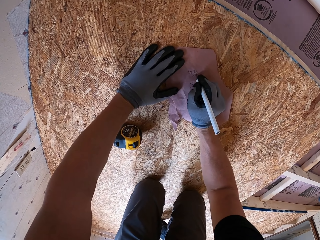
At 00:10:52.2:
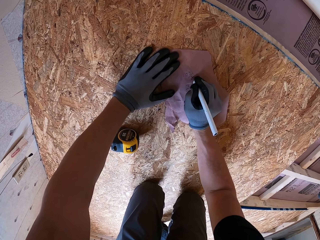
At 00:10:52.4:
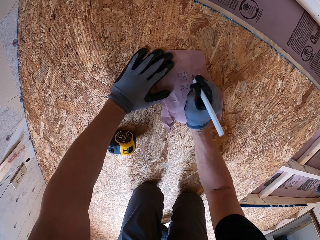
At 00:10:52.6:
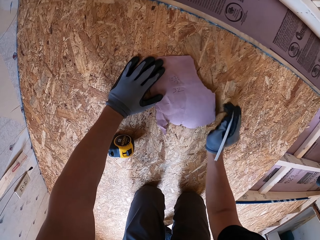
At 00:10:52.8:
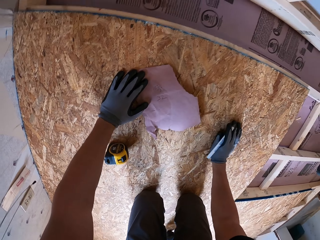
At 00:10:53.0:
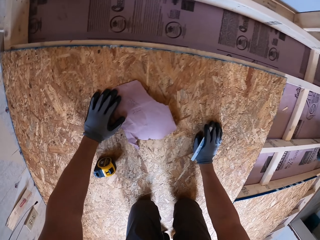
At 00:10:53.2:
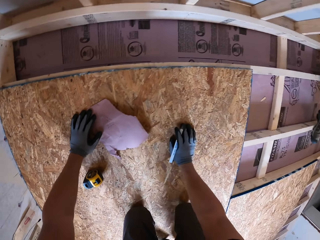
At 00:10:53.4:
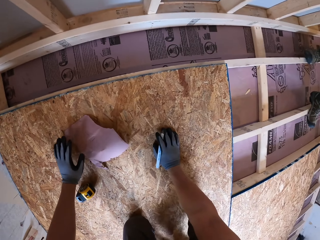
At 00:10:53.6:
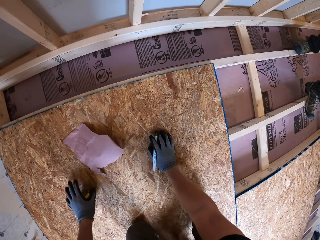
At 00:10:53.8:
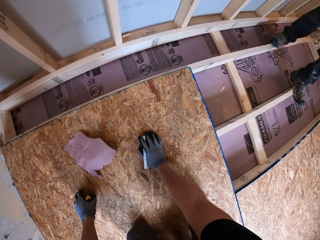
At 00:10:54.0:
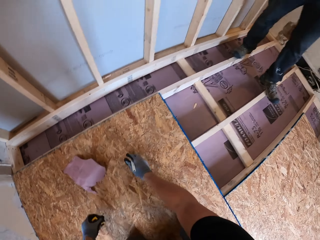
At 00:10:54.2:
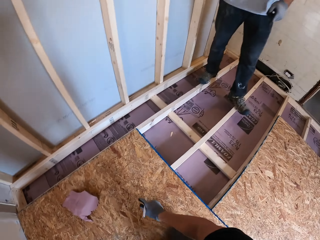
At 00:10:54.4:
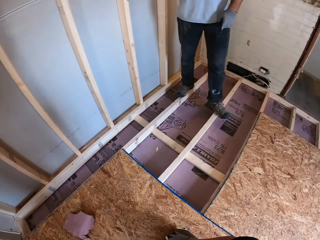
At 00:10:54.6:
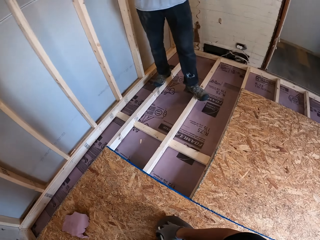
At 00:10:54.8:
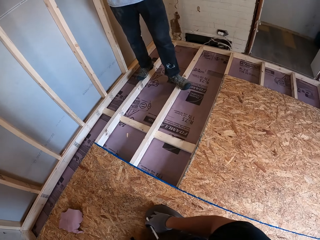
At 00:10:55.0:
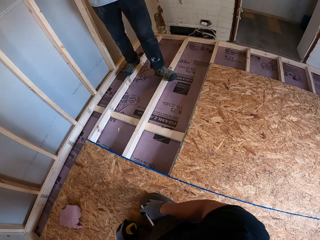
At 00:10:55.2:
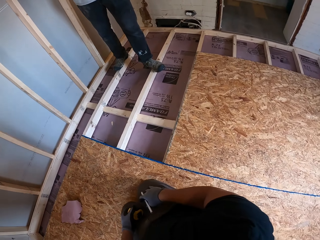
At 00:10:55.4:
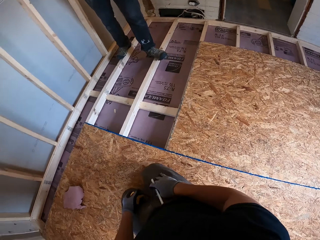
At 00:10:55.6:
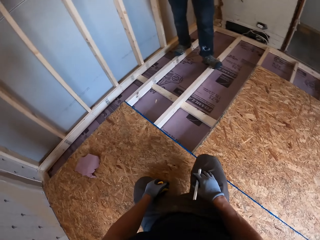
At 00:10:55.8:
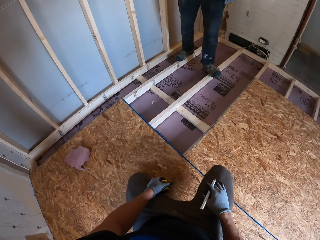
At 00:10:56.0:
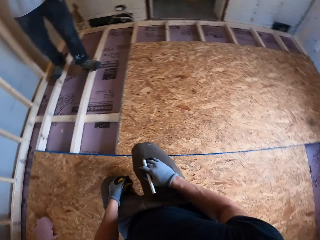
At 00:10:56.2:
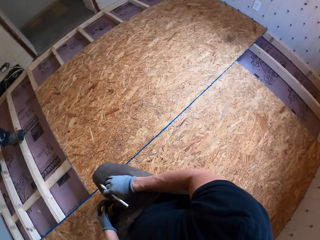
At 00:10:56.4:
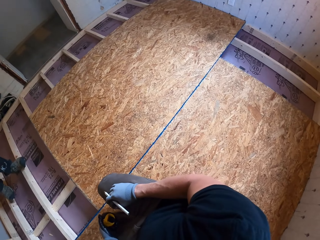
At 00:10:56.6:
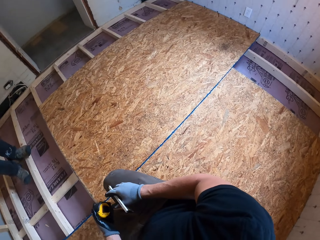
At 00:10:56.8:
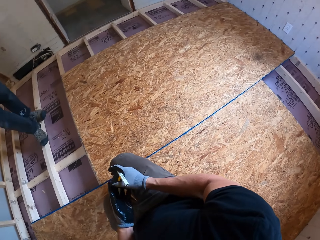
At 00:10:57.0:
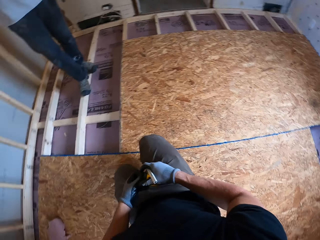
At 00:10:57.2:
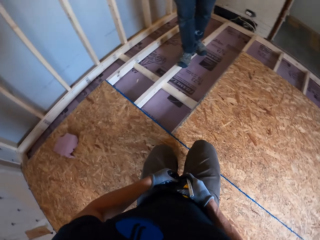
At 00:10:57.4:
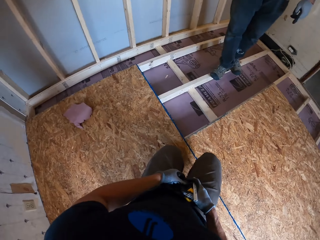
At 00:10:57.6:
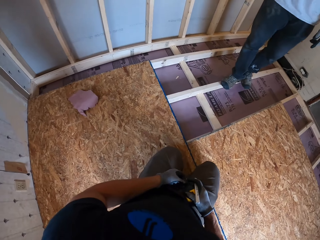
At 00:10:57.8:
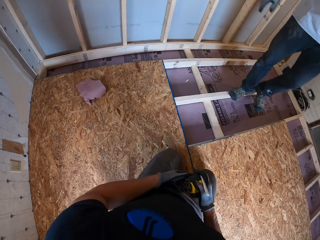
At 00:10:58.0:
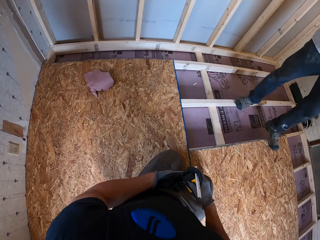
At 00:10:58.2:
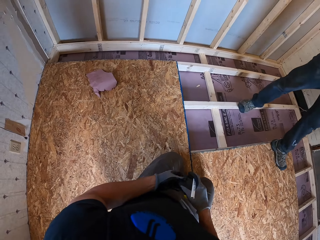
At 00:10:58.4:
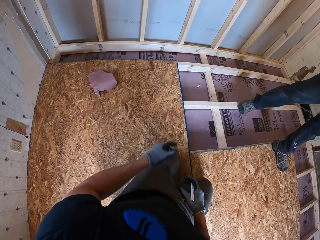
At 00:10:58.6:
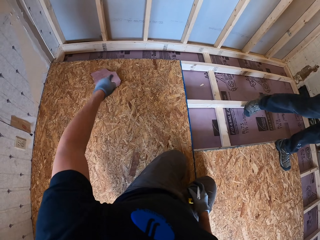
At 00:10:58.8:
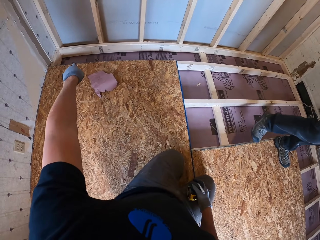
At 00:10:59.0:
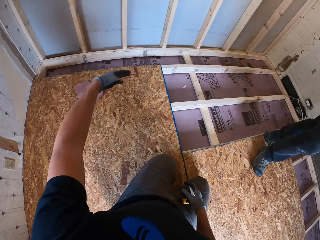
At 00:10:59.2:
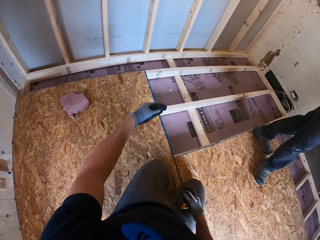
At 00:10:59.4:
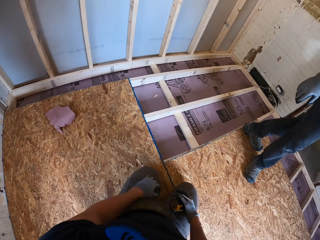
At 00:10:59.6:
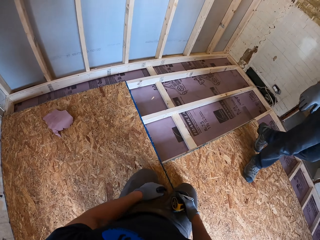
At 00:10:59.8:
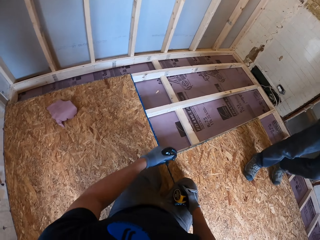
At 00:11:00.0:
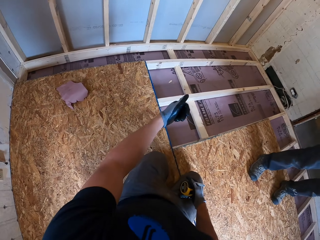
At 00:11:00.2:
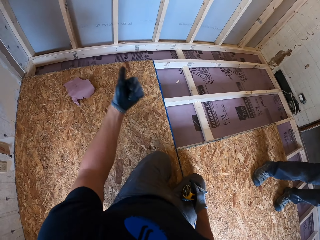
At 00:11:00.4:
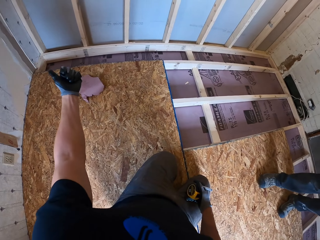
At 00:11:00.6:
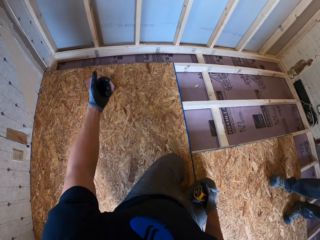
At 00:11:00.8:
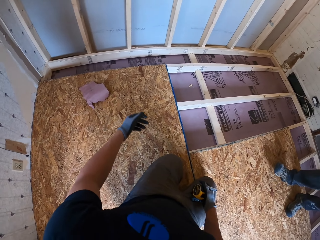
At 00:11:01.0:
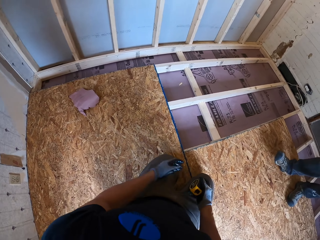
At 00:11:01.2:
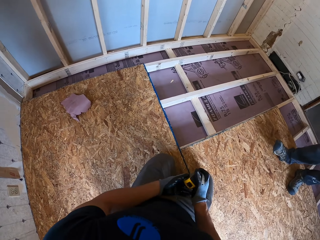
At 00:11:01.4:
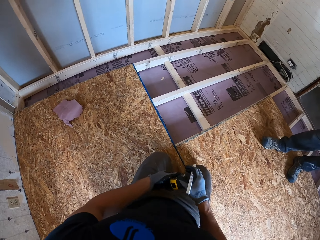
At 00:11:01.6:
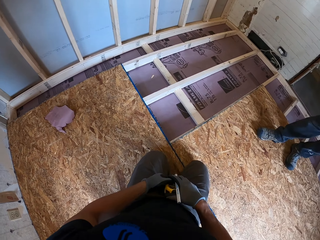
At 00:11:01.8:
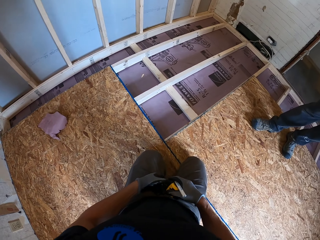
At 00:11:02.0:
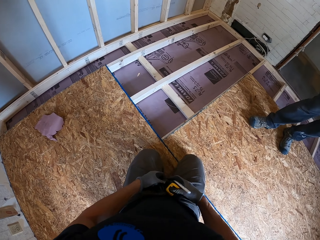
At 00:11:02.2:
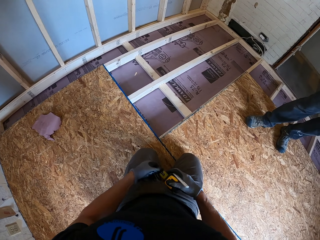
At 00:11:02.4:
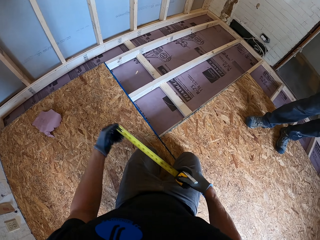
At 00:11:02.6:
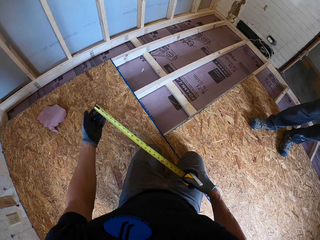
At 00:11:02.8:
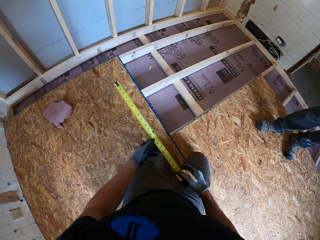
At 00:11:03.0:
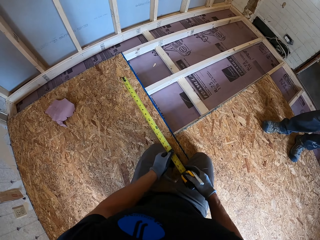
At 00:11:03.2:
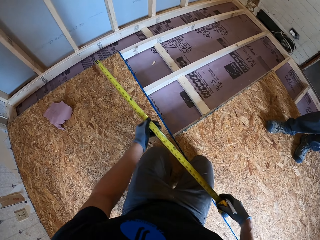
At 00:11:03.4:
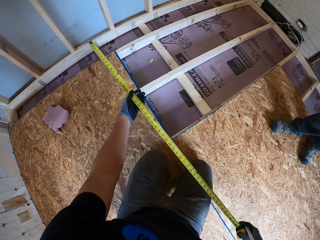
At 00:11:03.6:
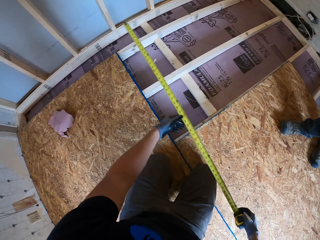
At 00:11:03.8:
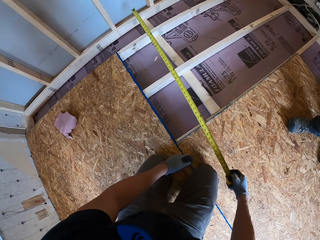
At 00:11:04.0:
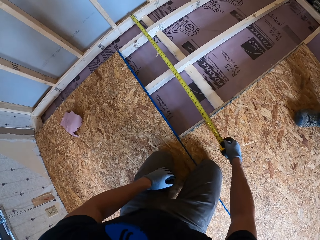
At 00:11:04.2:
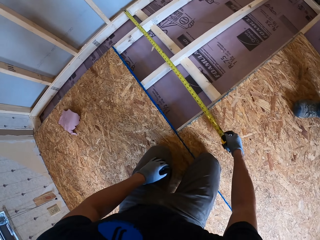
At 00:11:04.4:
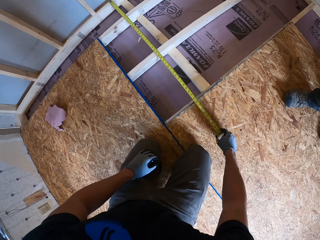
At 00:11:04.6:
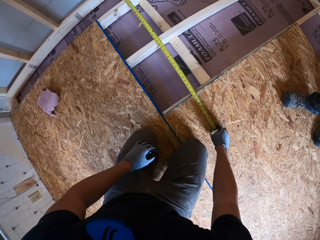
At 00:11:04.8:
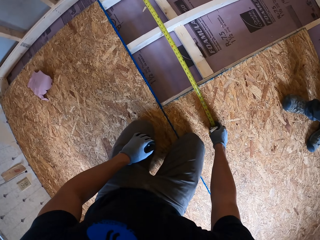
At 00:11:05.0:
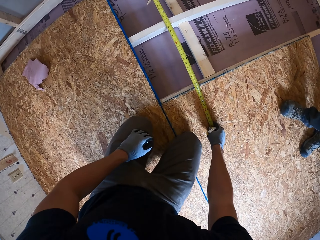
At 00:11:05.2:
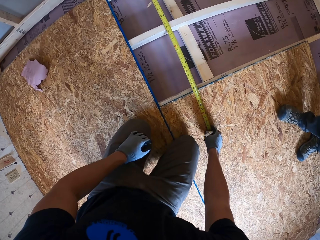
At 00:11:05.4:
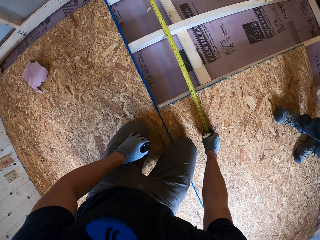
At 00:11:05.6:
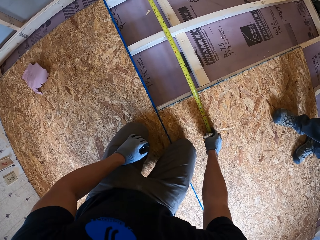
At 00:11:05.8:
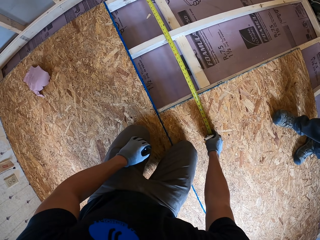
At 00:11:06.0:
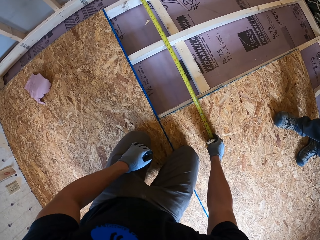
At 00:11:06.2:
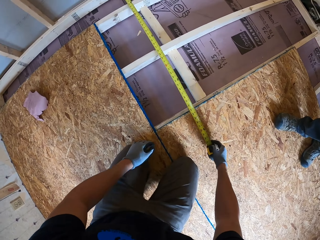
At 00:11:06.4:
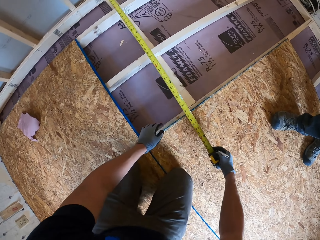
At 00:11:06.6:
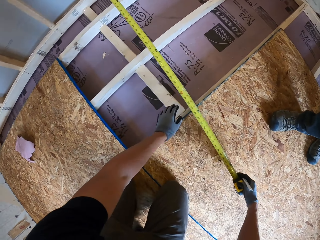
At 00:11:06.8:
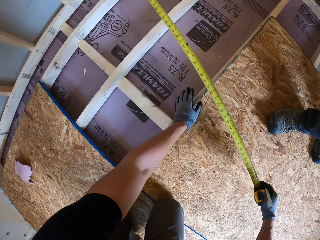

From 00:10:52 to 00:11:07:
The camera wearer picks up the tape measure. They look around. They point on the board. A person walks on the board. The person looks around. The camera wearer pulls the tape measure. They measure the board with the tape.

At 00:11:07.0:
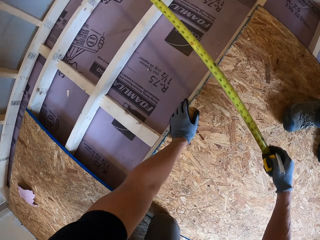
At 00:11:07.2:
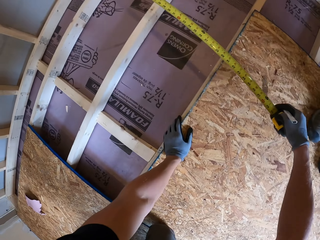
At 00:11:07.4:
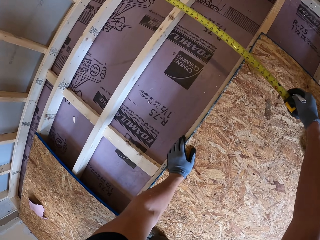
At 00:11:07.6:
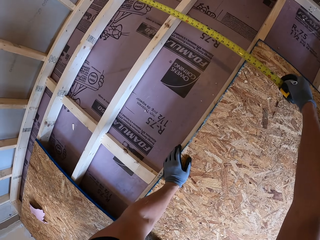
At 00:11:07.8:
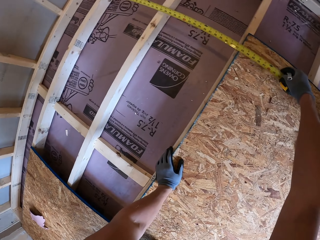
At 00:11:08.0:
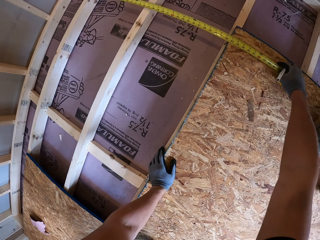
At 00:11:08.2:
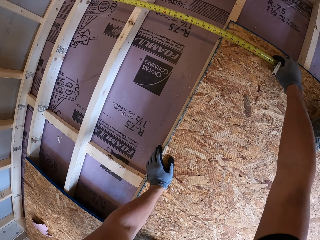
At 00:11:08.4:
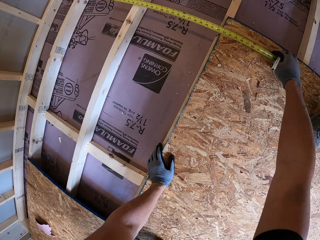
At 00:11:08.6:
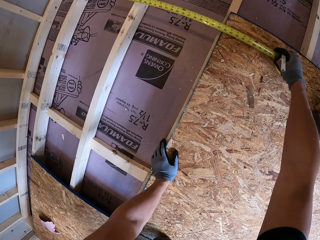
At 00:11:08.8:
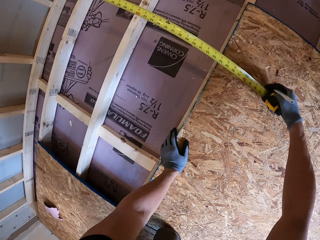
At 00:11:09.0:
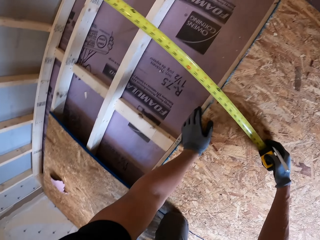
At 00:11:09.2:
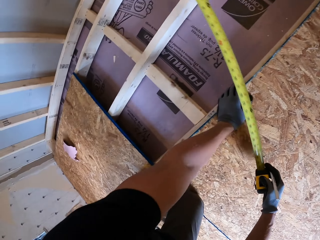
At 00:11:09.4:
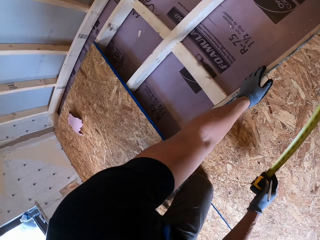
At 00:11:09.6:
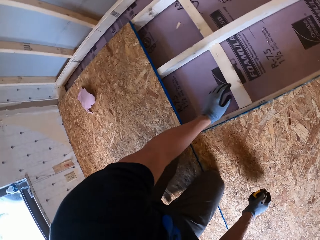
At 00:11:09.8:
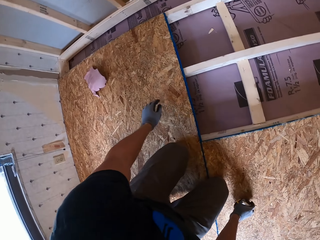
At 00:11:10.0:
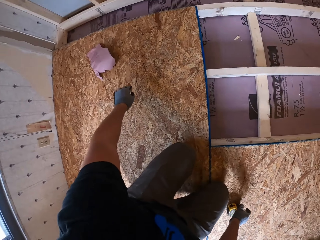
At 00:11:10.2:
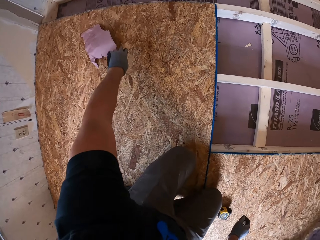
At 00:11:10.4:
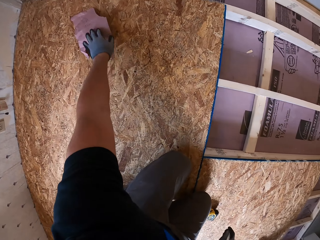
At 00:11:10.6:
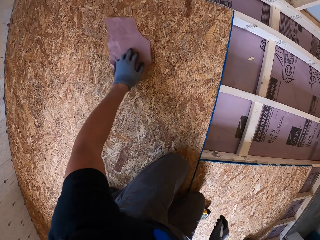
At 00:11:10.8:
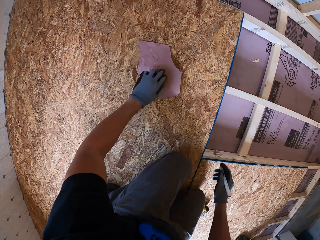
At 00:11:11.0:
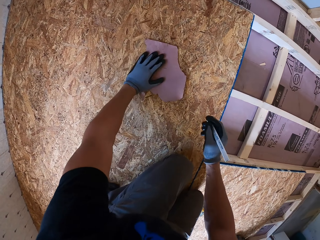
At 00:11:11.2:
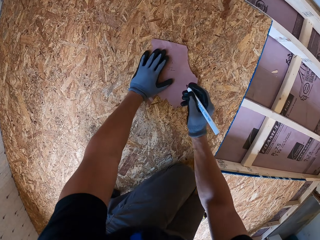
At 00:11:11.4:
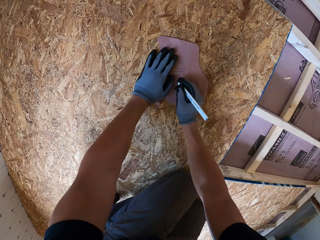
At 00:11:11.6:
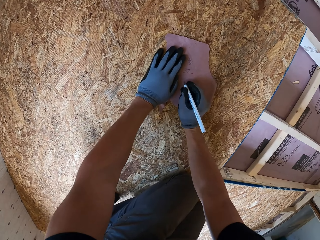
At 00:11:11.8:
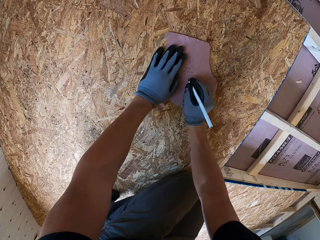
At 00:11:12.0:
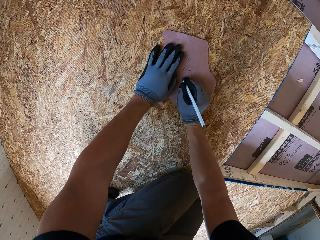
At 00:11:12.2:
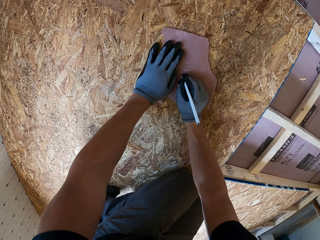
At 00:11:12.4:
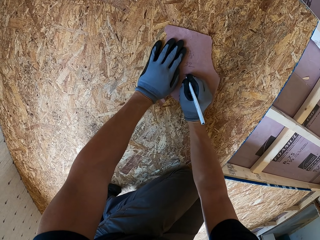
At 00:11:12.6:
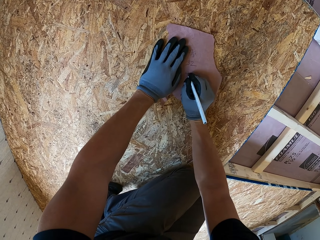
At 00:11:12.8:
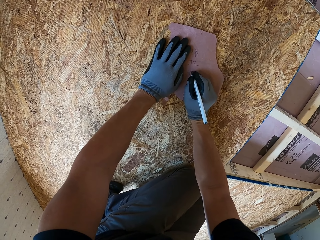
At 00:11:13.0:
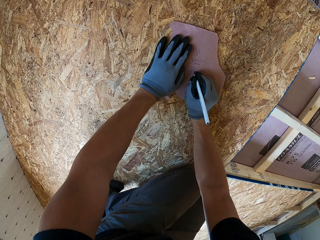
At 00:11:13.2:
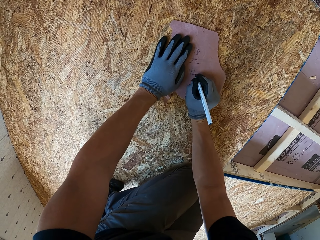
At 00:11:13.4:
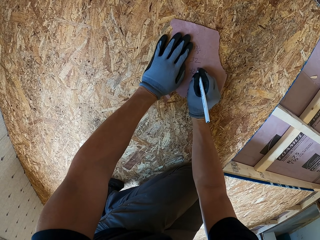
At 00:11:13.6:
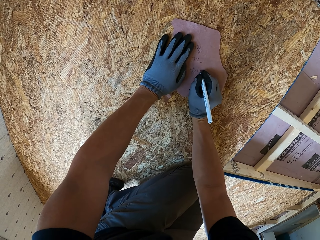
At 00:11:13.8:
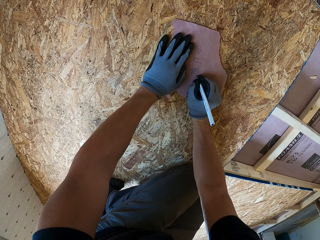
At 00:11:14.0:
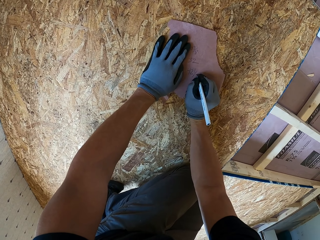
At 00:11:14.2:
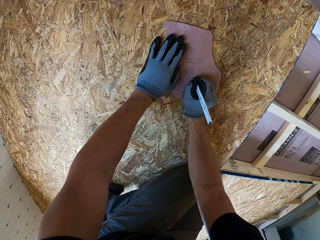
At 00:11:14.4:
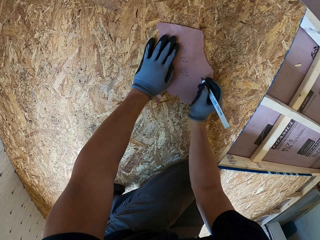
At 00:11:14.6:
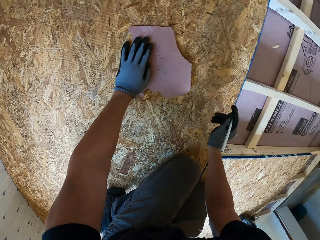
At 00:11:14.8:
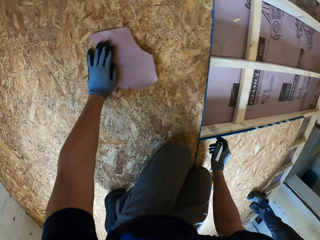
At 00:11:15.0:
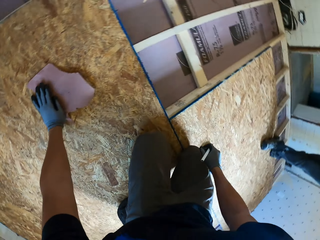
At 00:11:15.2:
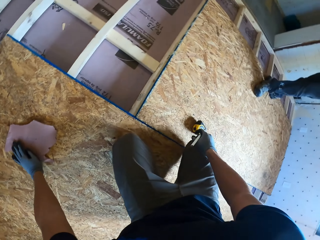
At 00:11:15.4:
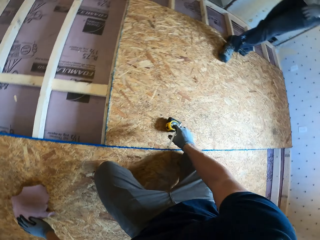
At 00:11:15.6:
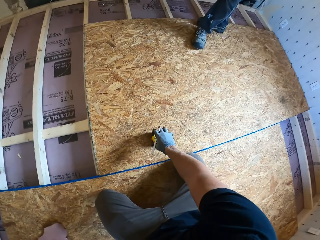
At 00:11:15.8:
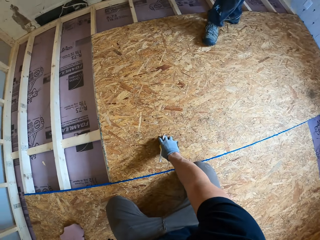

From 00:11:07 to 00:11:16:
The camera wearer places the tape measure on the board. They pick up the paper. They scribble on the paper with a pen.
